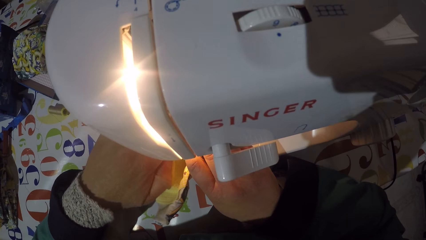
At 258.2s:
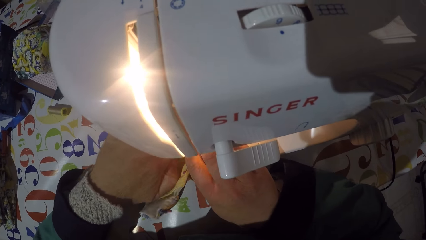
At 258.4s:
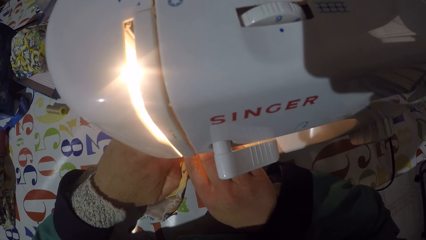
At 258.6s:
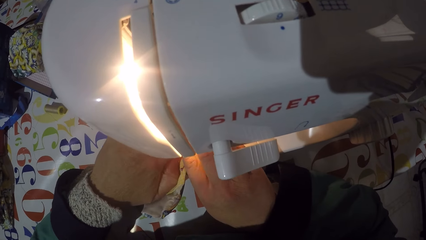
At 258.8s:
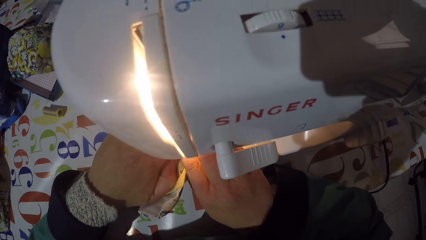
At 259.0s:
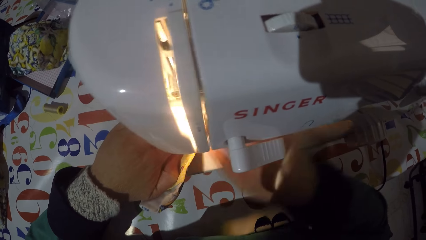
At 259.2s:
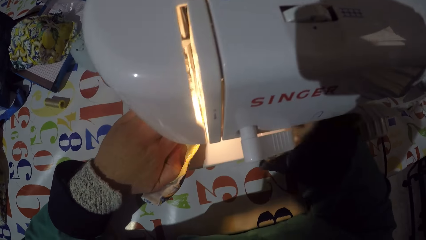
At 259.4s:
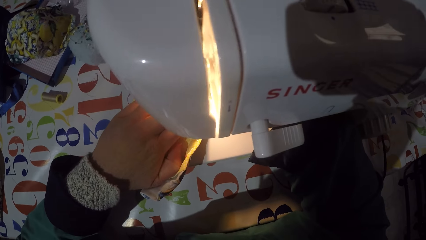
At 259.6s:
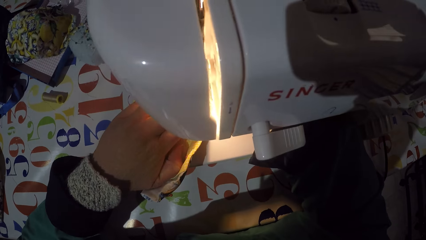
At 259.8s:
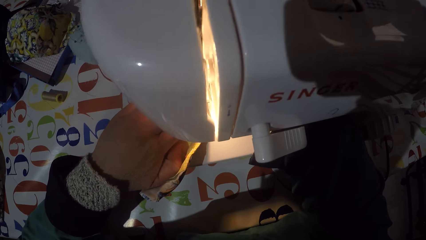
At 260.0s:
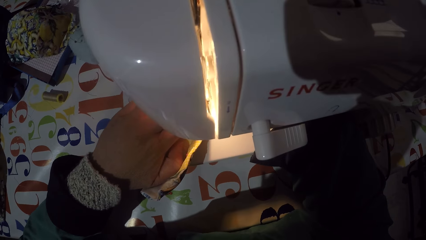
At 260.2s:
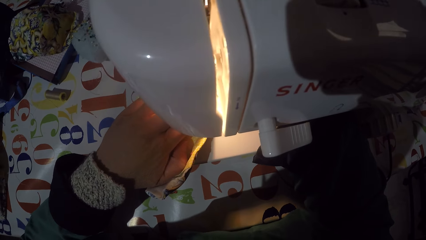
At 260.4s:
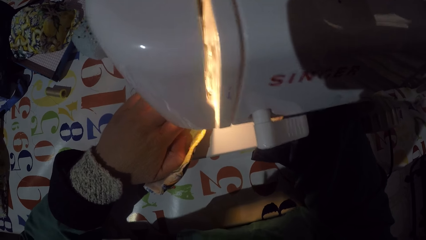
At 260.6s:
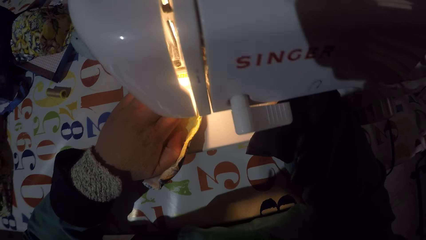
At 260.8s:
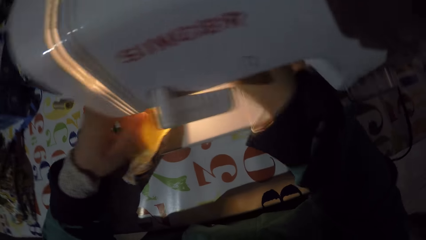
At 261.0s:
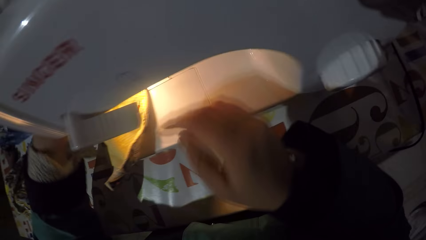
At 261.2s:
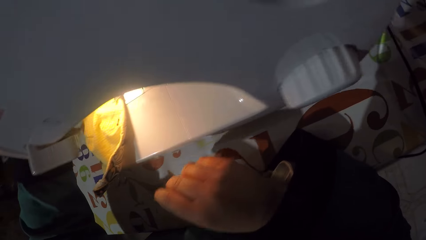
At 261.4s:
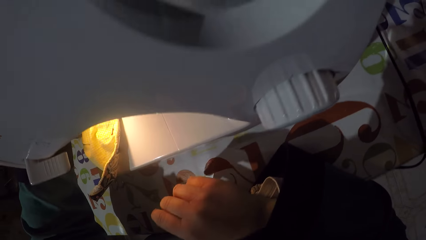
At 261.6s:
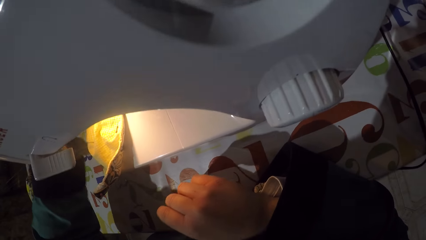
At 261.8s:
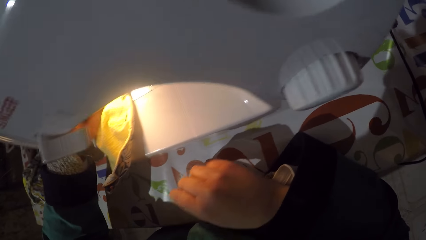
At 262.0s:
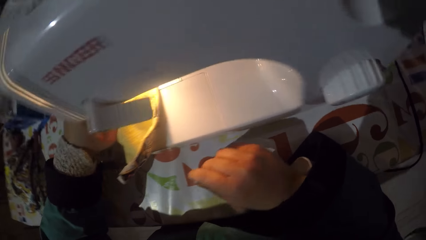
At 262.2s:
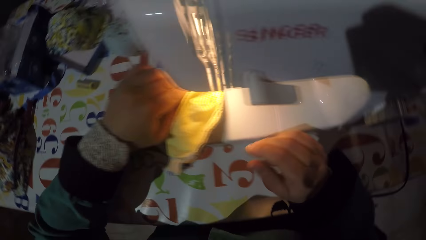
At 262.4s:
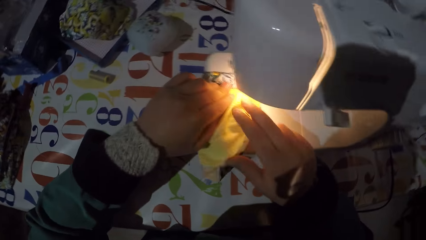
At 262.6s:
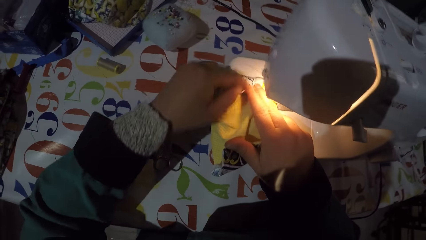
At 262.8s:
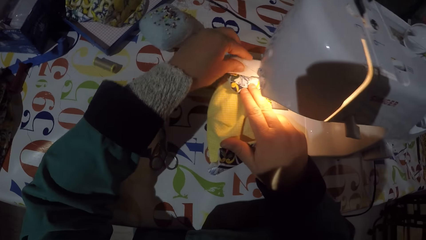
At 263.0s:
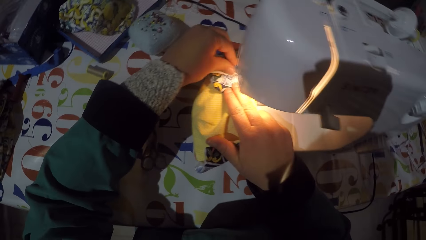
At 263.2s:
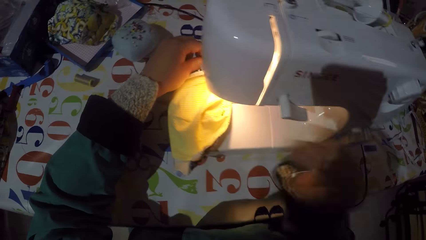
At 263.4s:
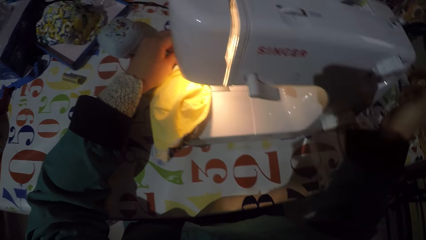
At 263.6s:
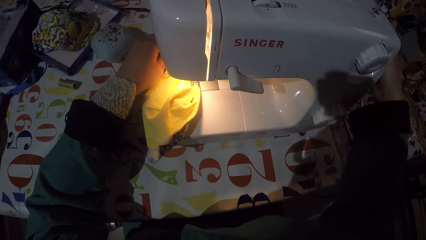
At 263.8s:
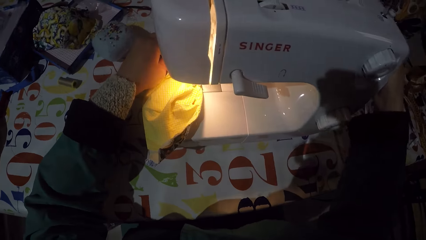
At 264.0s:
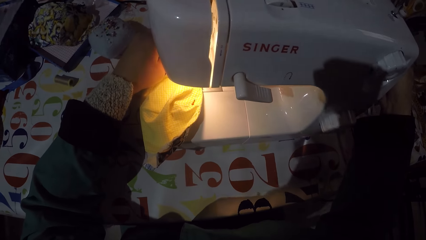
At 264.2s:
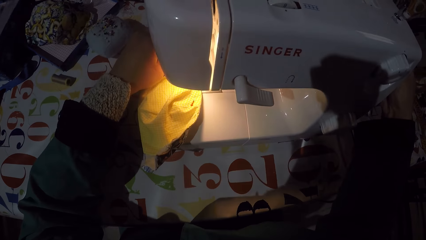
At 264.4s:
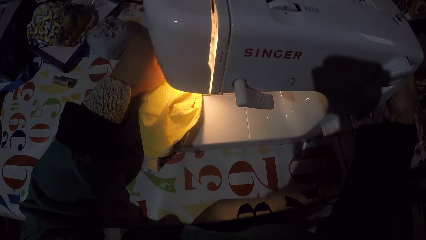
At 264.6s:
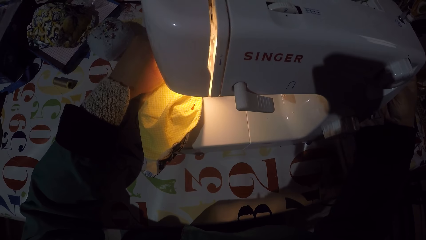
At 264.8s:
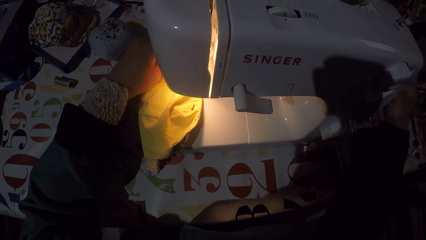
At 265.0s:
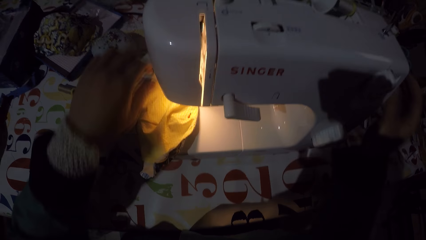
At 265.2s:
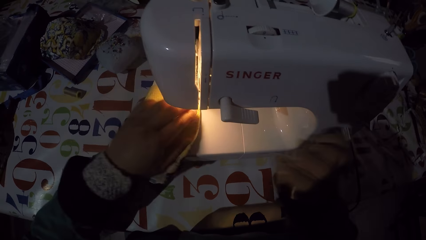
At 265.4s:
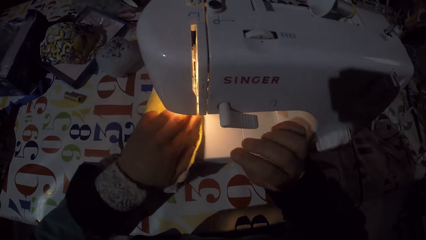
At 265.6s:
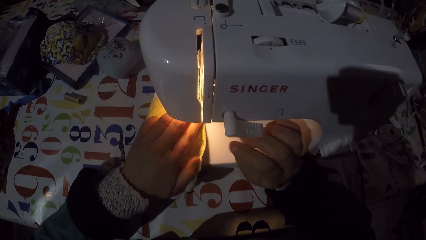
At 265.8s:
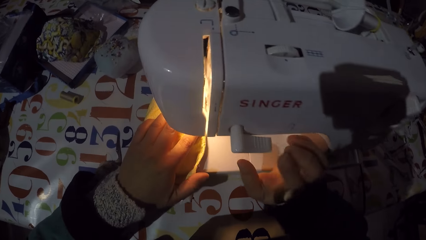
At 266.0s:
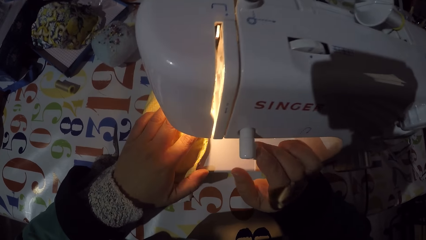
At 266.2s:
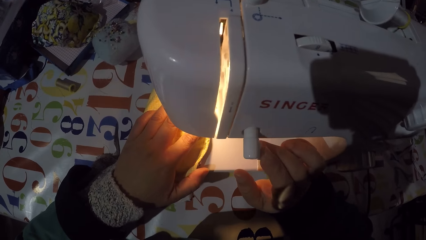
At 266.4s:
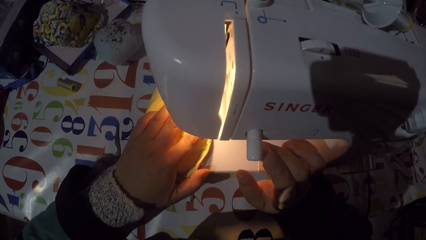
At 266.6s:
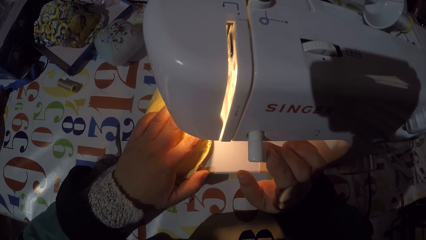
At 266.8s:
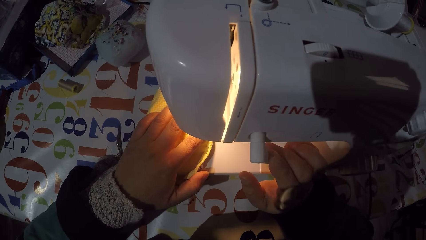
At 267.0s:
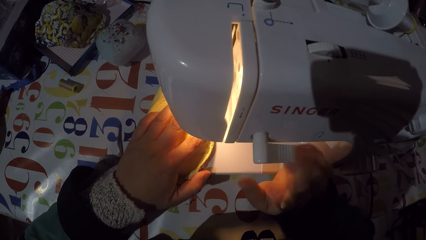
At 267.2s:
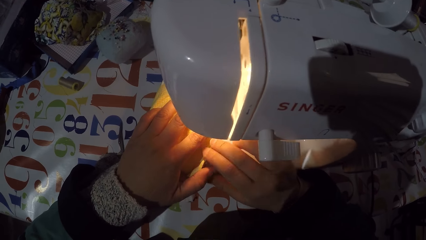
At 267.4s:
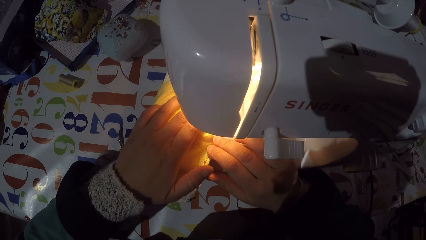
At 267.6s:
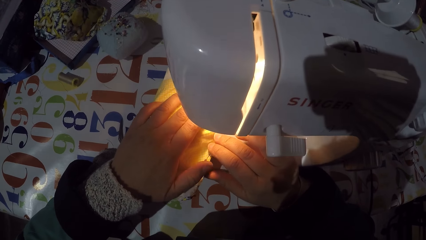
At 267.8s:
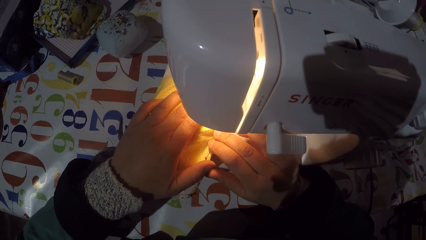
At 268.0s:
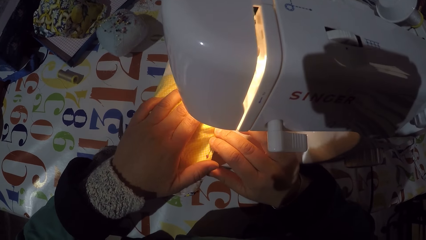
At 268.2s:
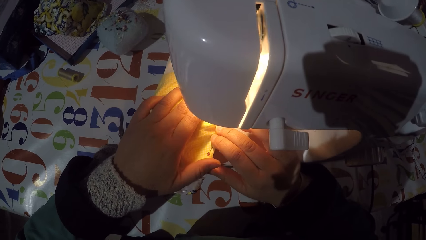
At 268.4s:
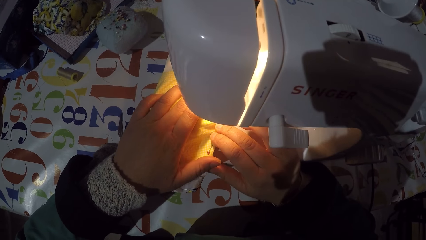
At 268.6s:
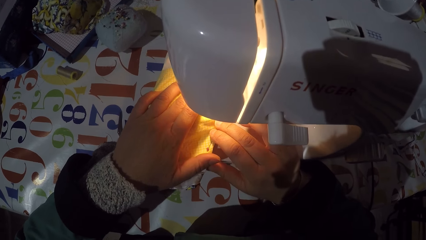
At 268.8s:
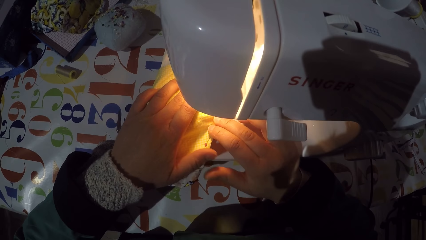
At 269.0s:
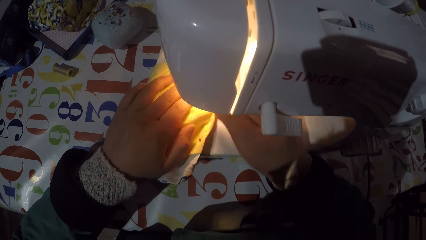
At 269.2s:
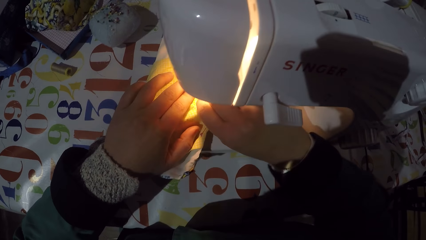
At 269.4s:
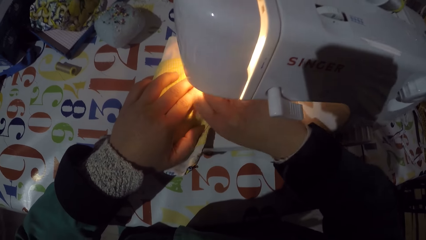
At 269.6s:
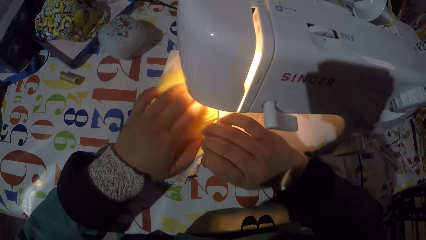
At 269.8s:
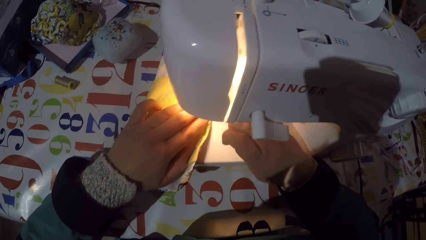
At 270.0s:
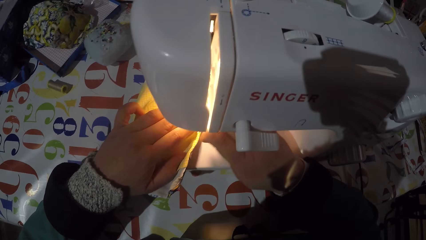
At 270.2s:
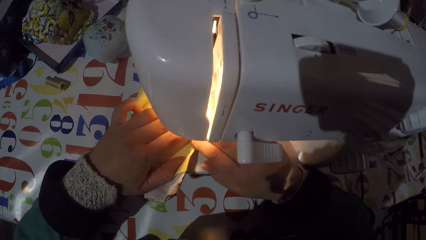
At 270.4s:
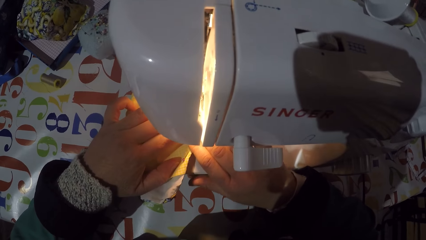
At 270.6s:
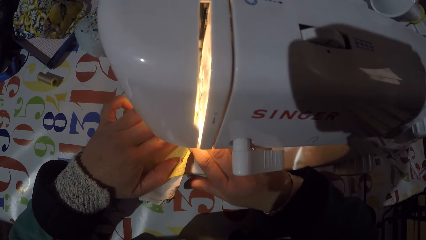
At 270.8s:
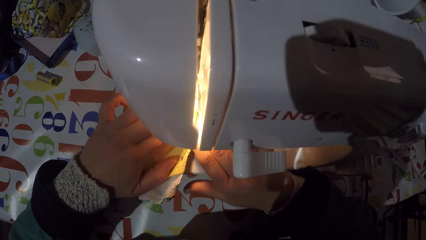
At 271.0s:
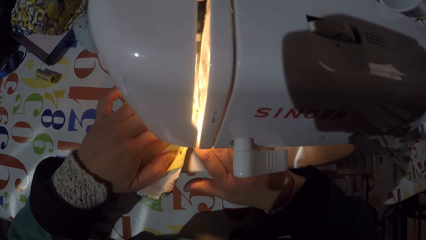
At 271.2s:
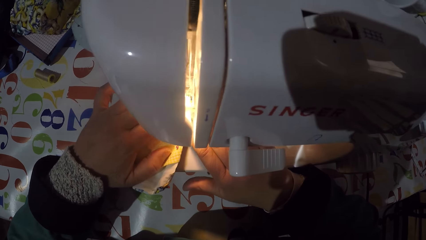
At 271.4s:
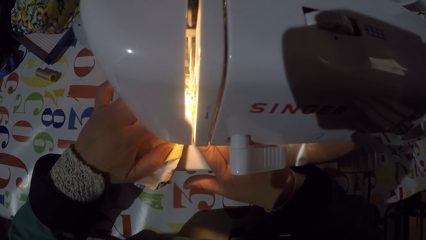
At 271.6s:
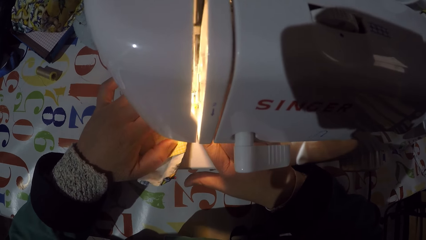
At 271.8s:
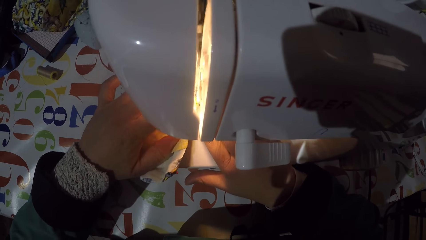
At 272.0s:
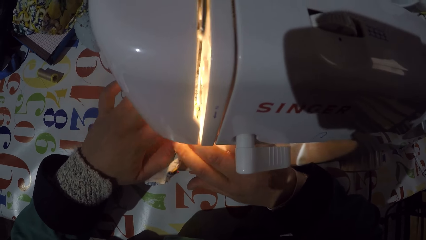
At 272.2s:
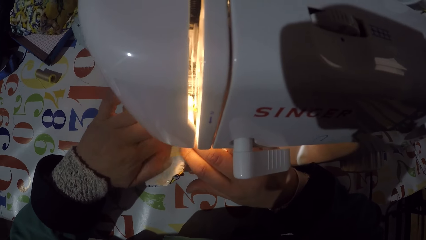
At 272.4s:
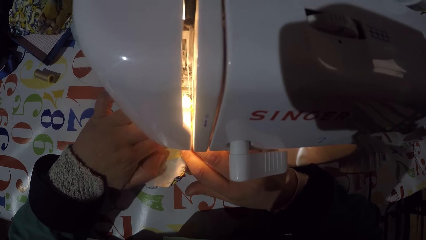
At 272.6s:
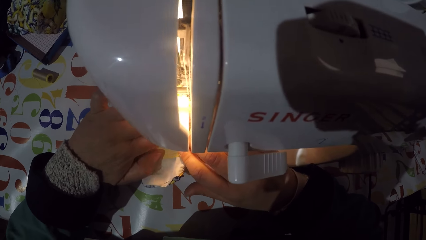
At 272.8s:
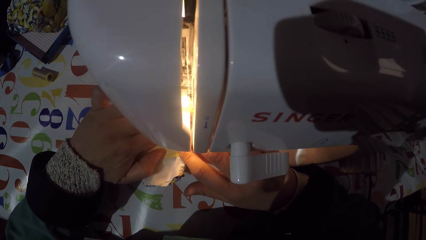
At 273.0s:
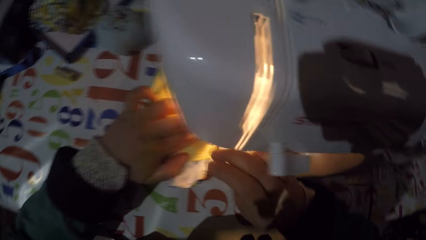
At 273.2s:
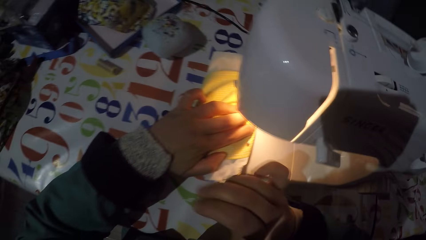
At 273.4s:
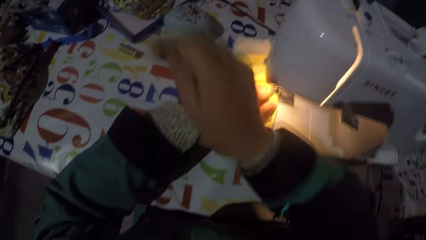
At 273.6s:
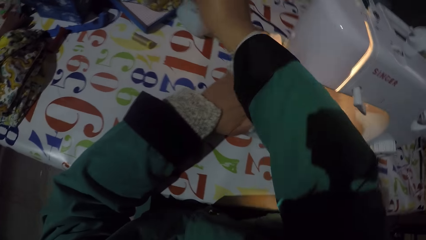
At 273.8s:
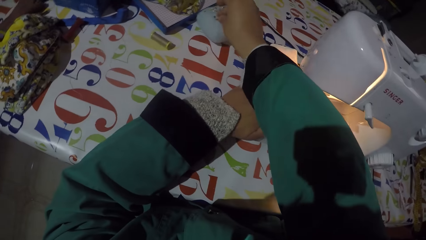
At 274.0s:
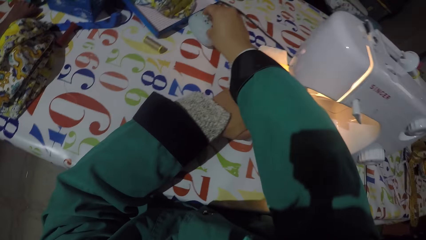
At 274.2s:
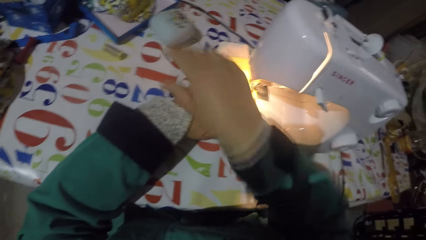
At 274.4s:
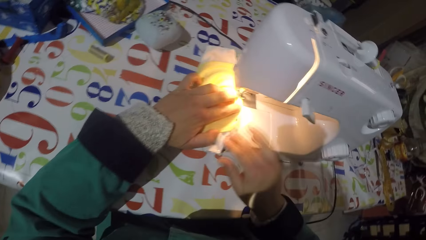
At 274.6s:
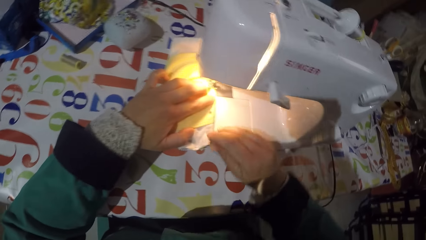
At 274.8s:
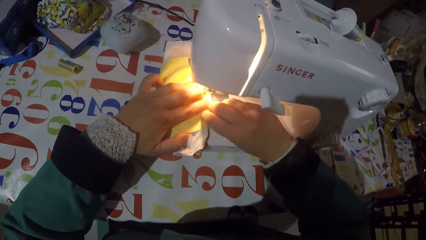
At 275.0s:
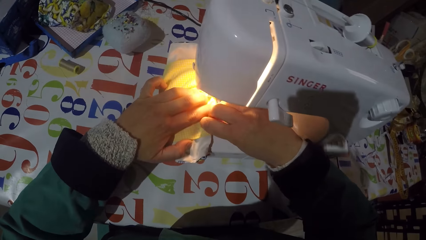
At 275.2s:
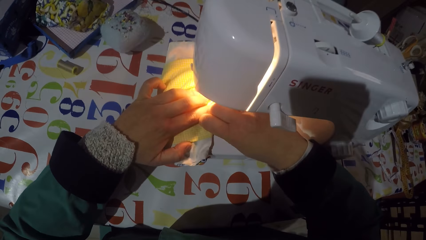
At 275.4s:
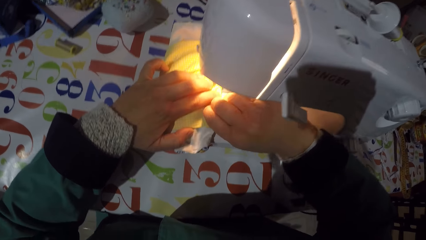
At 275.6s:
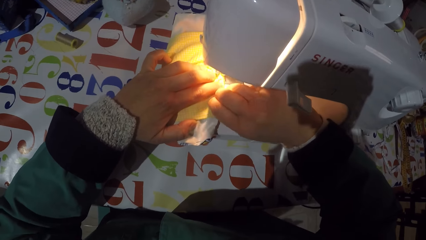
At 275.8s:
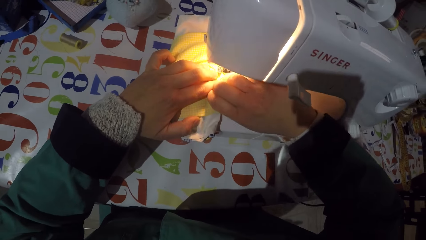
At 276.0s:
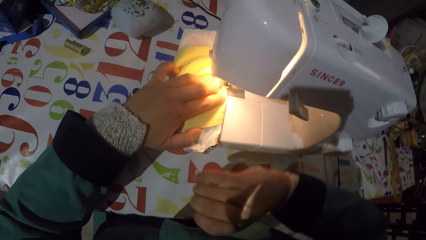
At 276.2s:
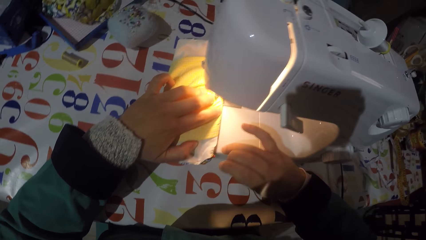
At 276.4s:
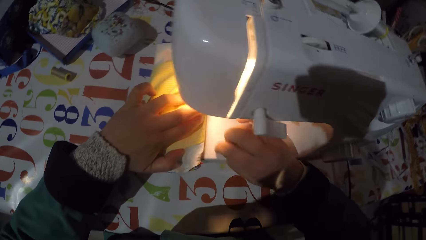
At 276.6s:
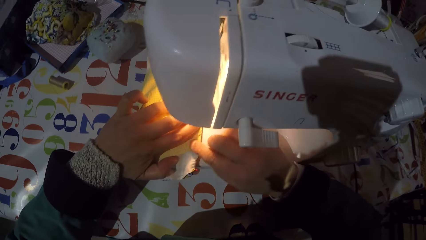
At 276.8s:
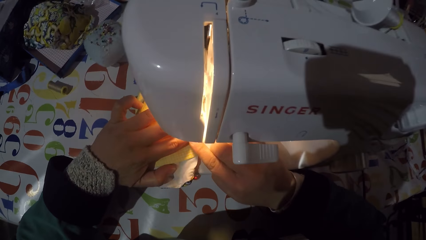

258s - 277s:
The camera wearer adjusts the hand wheel. They turn on the sewing machine. They sew a piece of cloth with the sewing machine. They remove a pin from the piece of cloth. They sew the piece of cloth with the sewing machine. They pin the pin on a pin cushion. They remove a pin from the piece of cloth.
